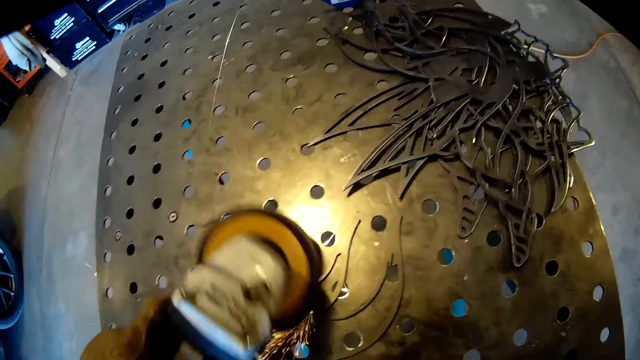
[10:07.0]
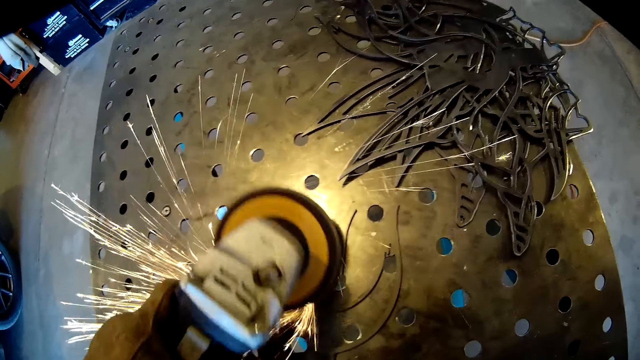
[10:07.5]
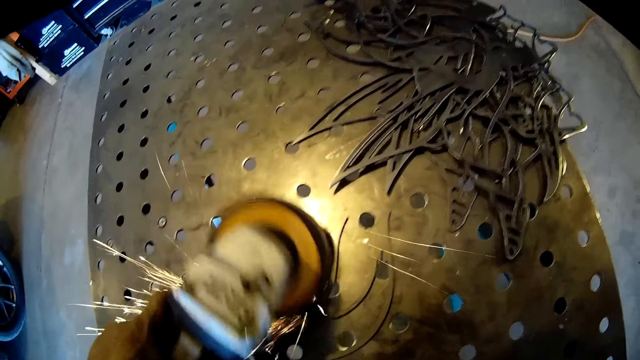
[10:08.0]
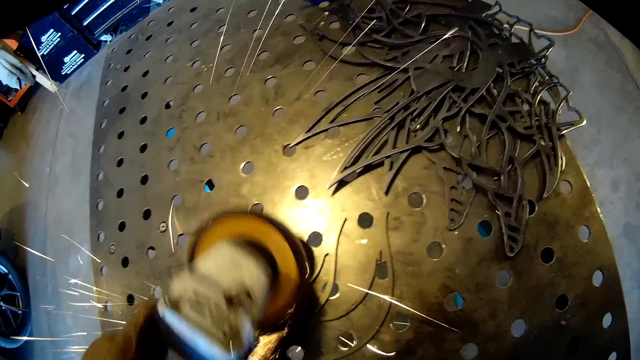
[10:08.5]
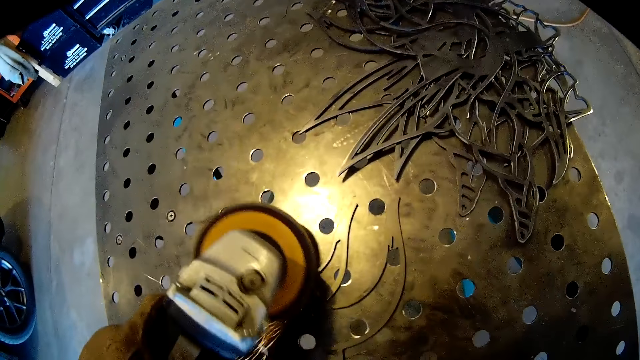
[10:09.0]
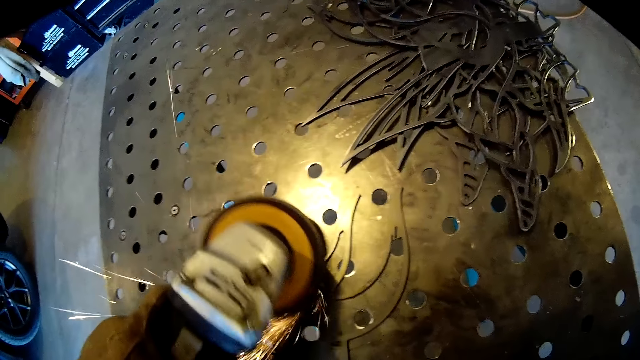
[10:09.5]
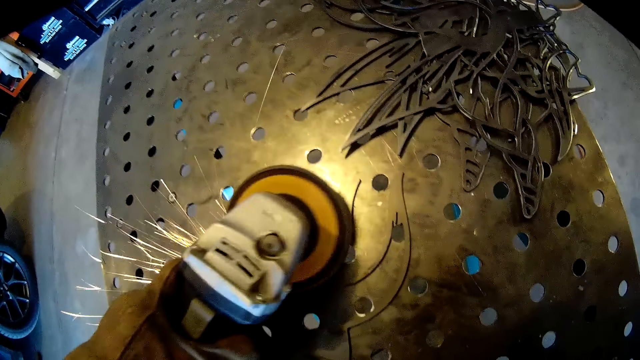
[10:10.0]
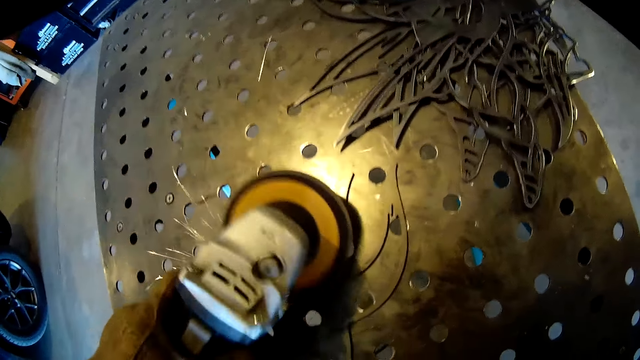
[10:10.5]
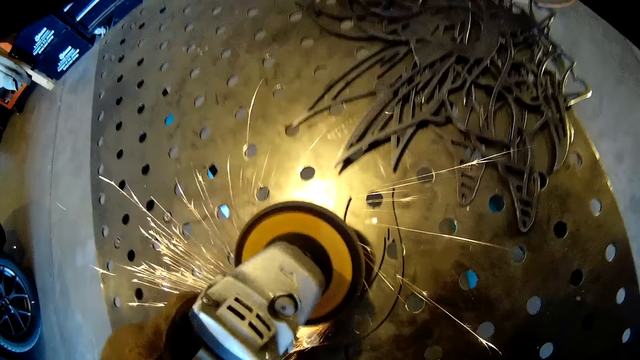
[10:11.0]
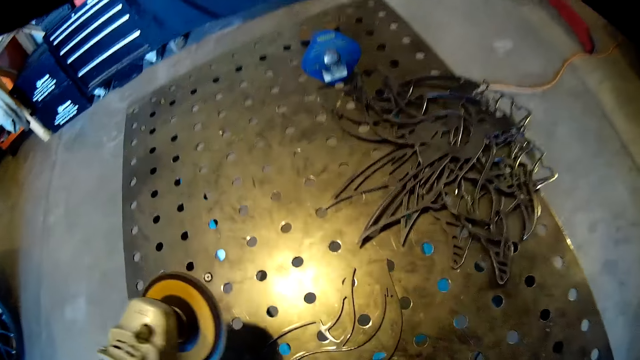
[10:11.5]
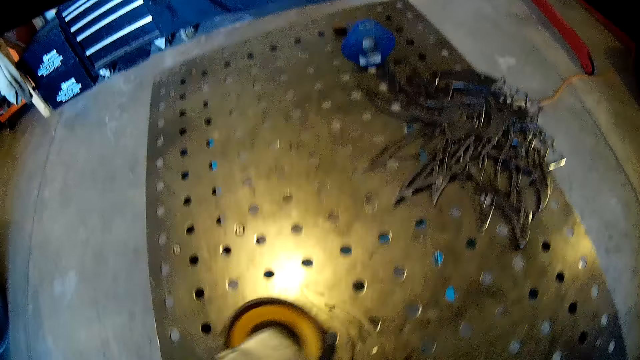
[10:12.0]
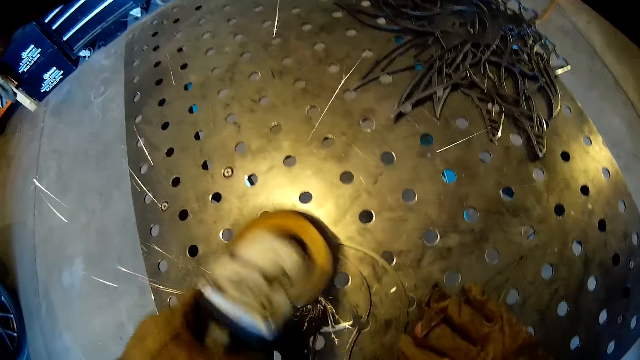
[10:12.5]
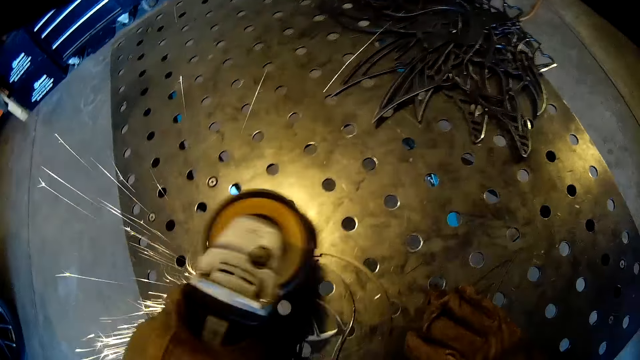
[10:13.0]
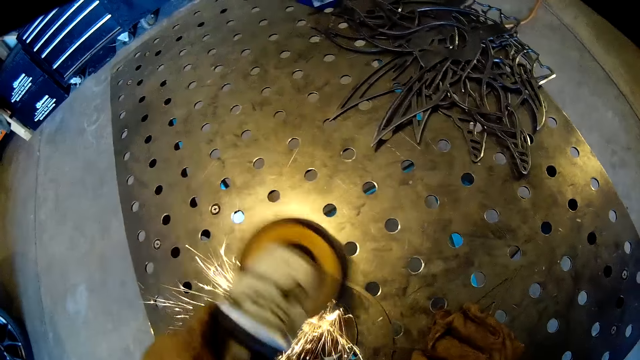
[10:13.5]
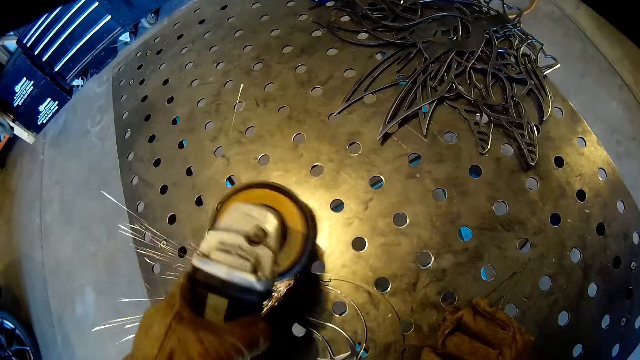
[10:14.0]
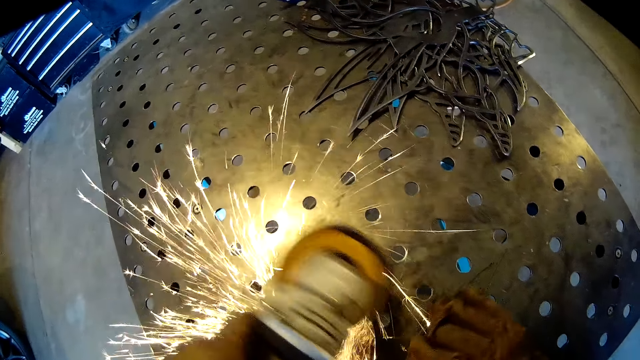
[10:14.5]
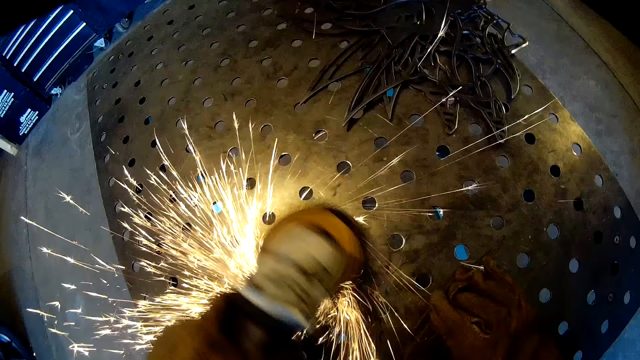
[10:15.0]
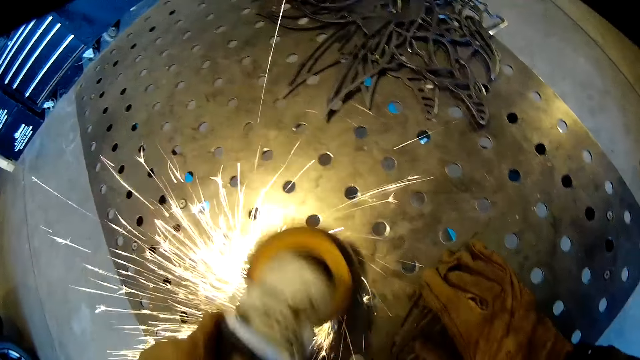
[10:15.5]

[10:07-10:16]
The camera wearer turns the wrought iron design on the metal table with his gloved right hand.

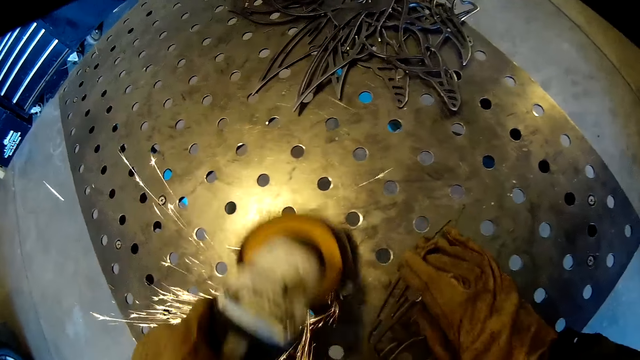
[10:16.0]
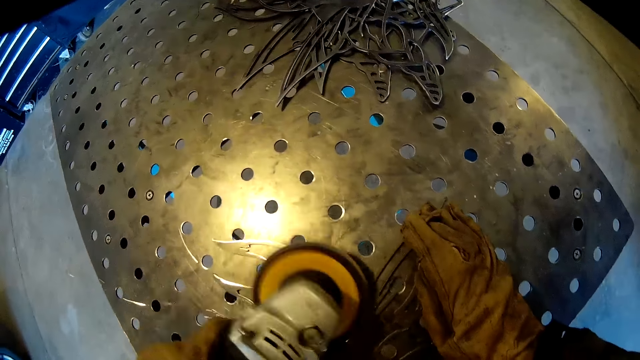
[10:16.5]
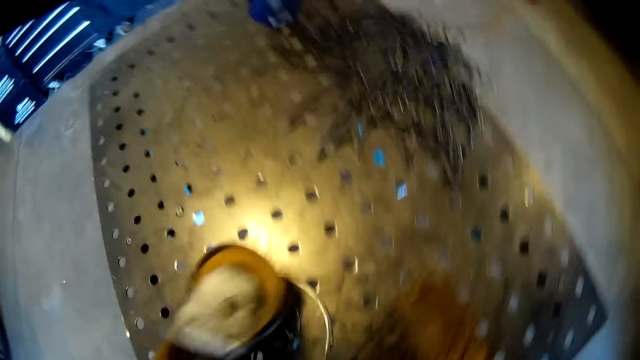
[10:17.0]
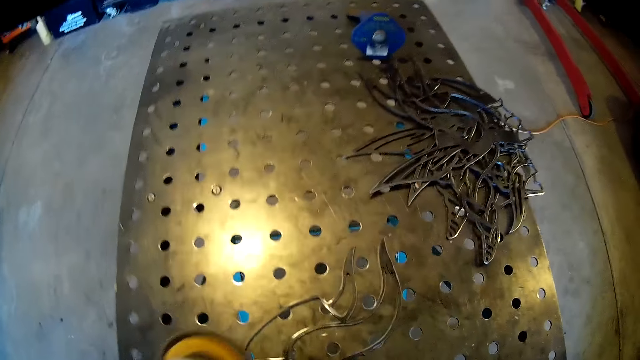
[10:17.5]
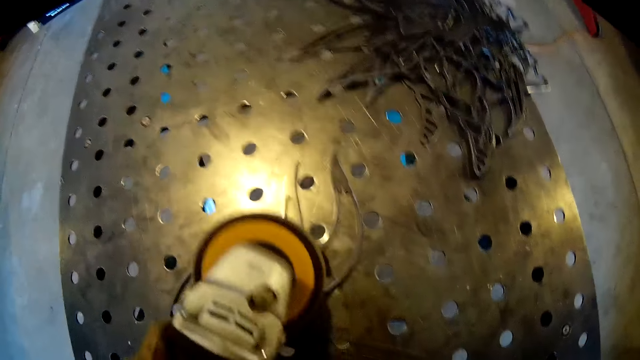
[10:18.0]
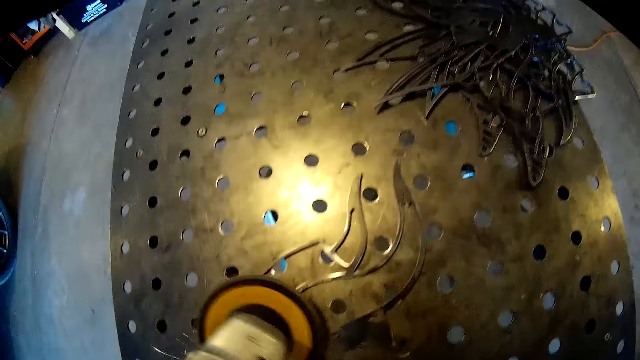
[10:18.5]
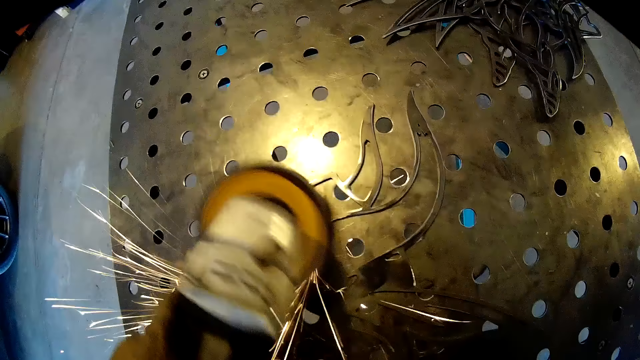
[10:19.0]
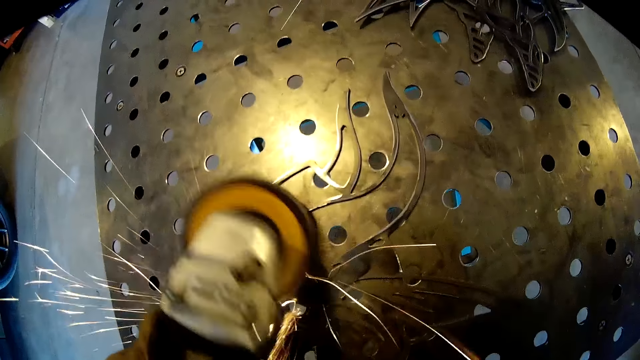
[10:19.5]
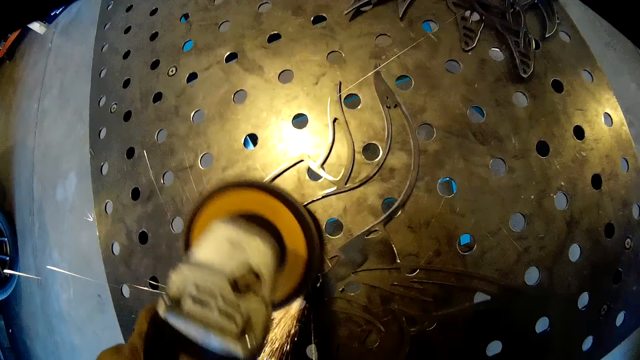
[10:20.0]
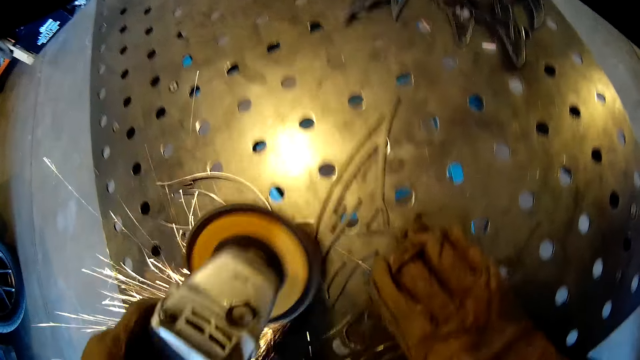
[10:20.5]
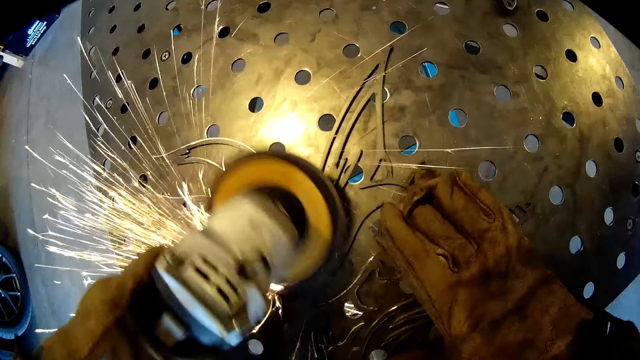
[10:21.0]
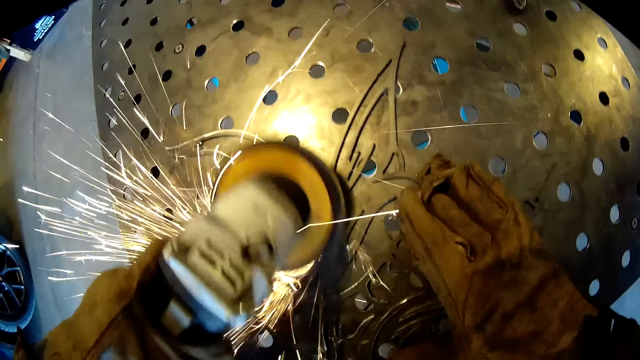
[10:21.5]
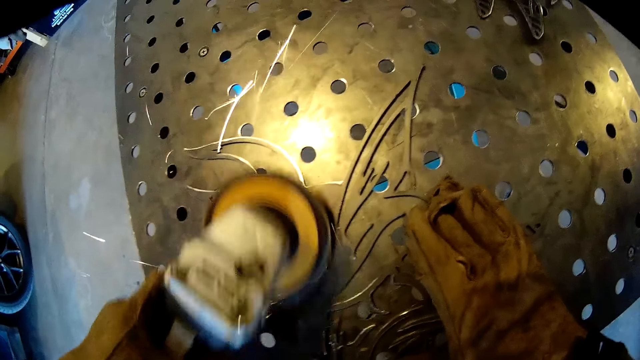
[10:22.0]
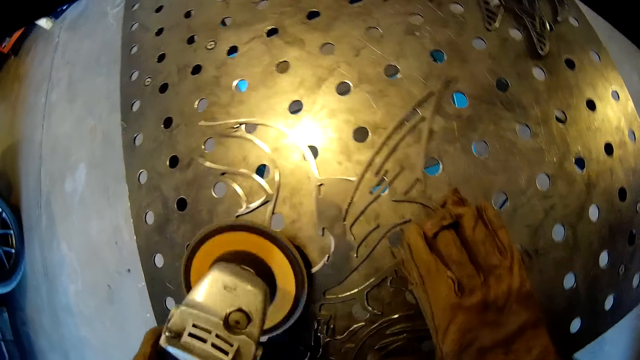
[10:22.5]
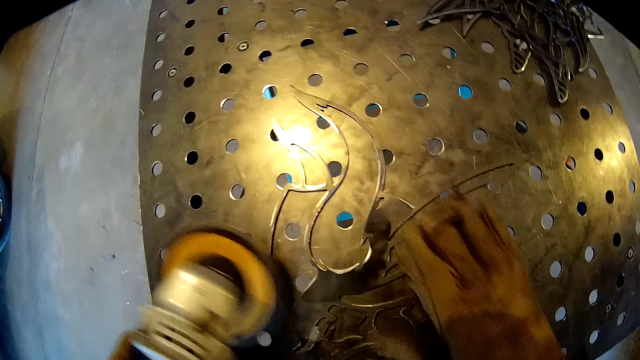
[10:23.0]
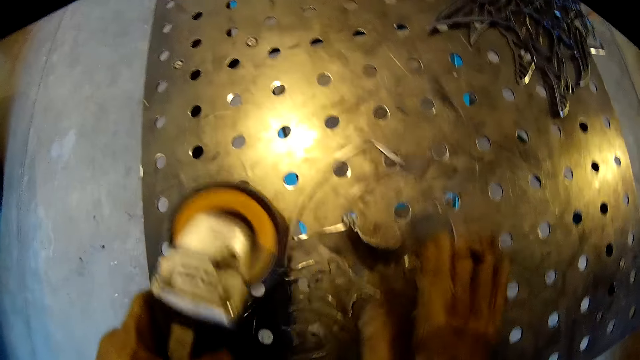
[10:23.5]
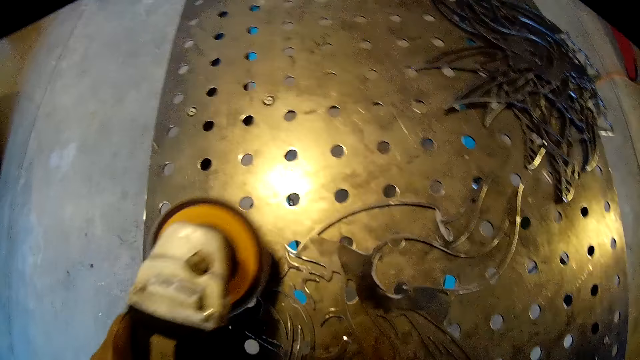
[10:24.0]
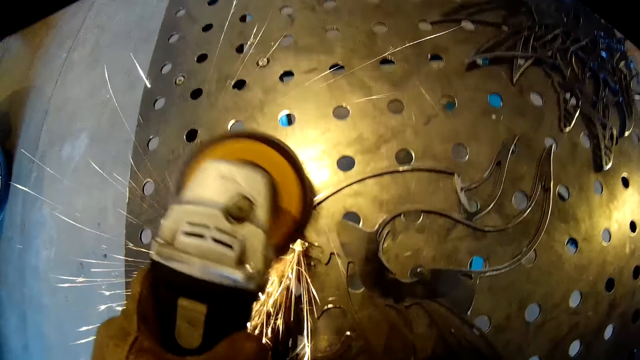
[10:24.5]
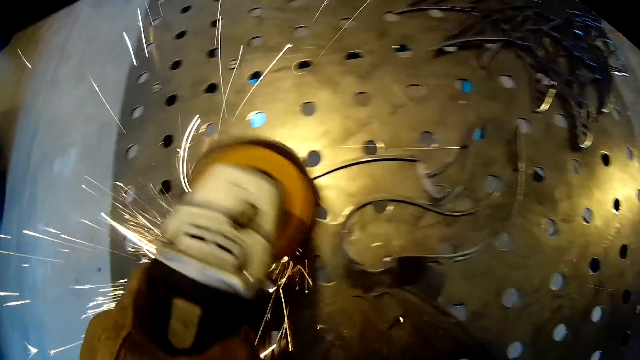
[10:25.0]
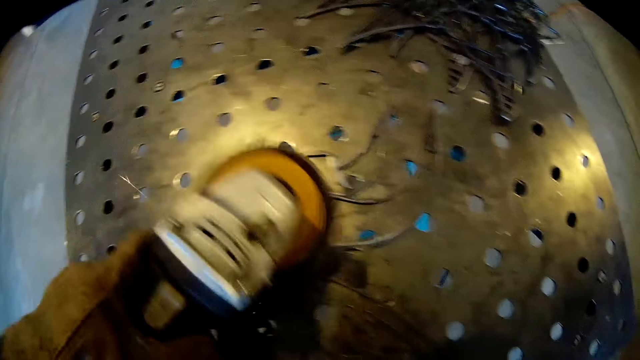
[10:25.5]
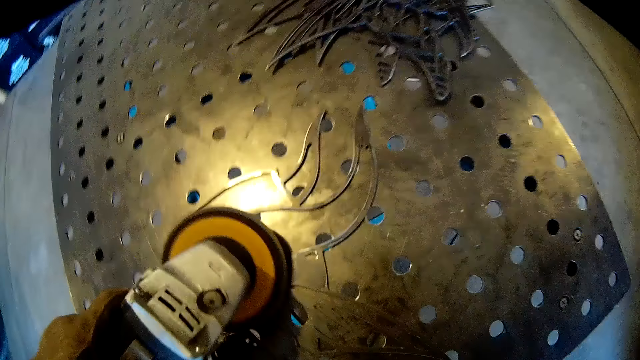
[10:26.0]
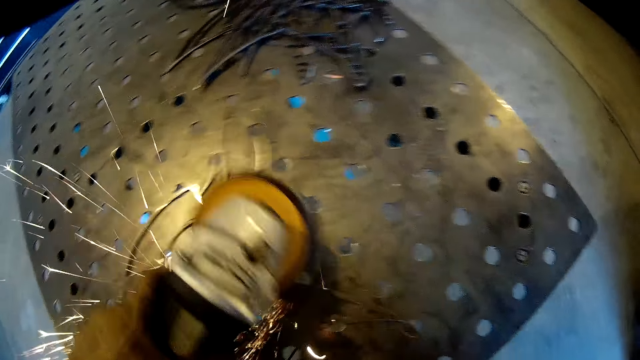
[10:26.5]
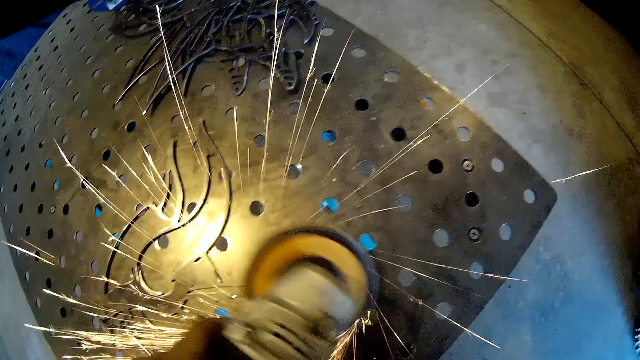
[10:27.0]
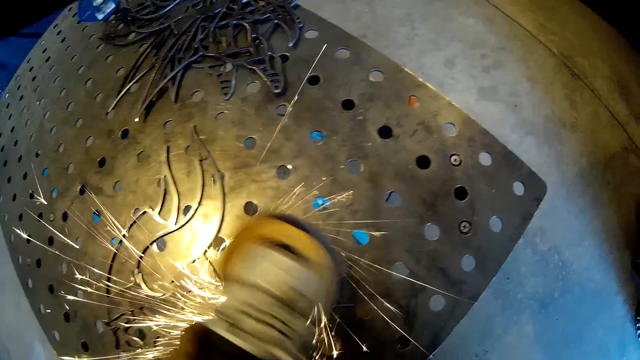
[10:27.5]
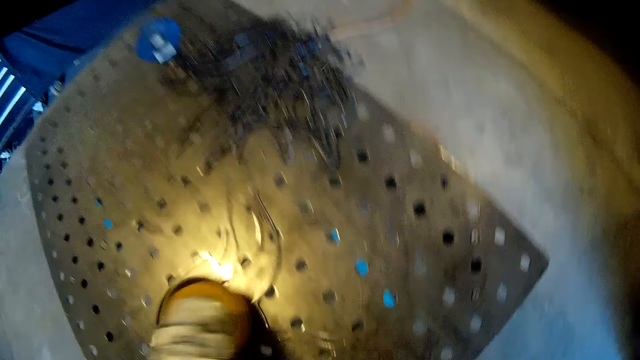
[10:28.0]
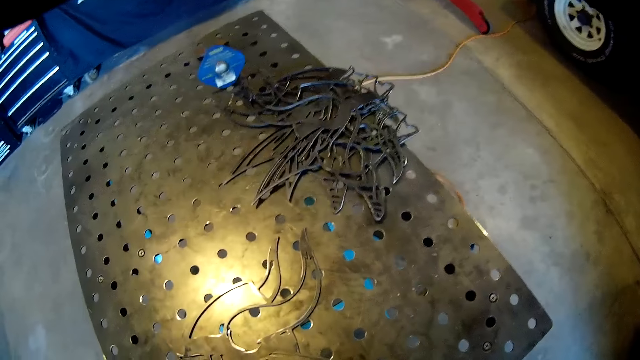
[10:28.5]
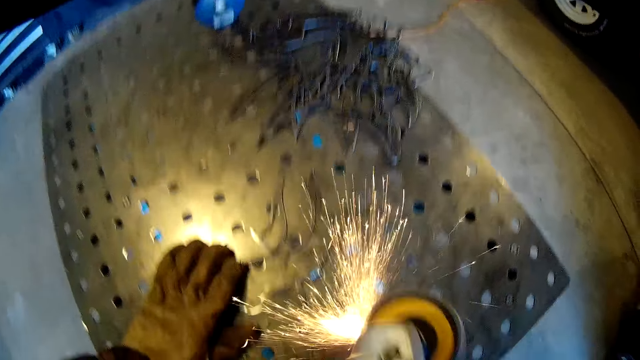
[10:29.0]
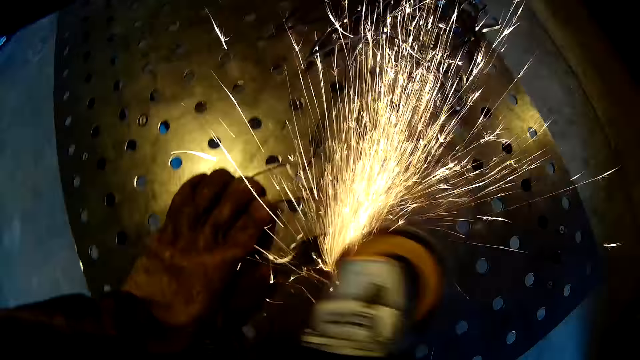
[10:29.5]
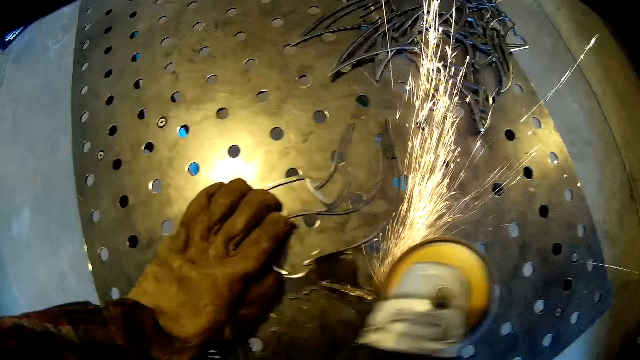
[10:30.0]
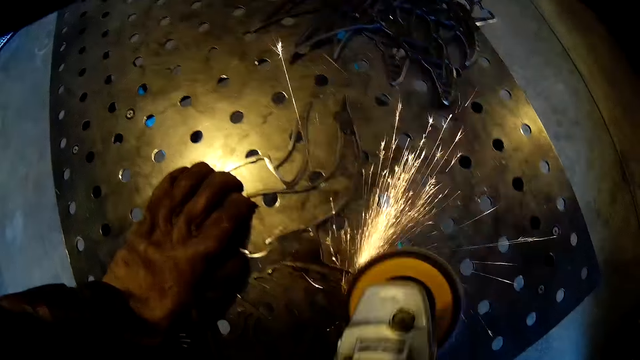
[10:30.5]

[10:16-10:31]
The camera wearer turns the wrought iron design on the metal table with his gloved right hand. He does this repeatedly. He transfers the grinder from his gloved left hand to his gloved right hand. He holds down the wrought iron design on the metal table with his gloved left hand. He finishes the wrought iron design on the metal table in the workshop with the grinder in his gloved right hand.
